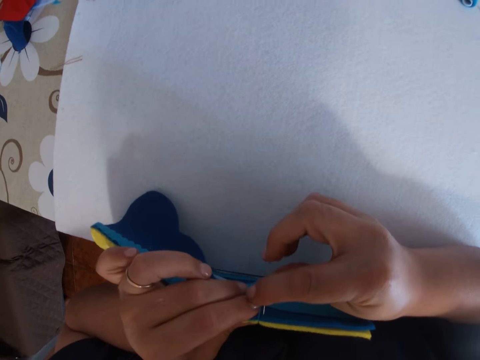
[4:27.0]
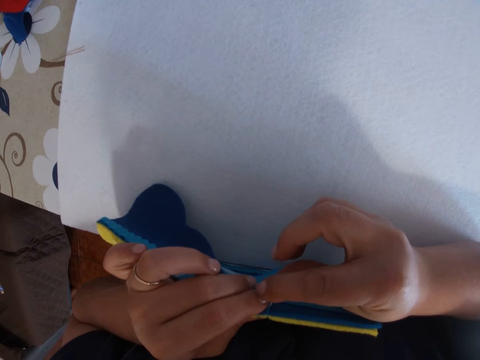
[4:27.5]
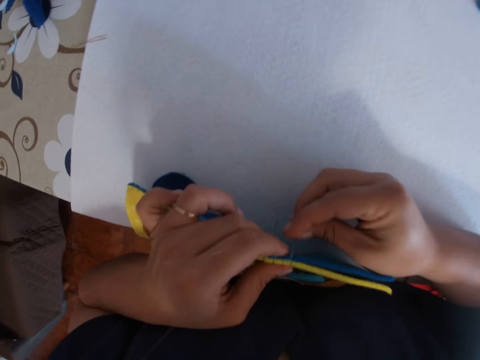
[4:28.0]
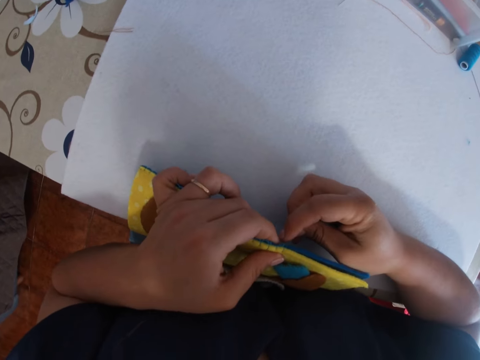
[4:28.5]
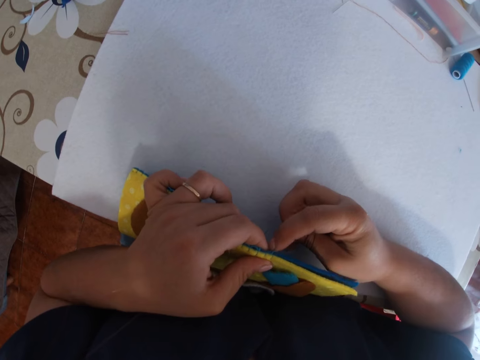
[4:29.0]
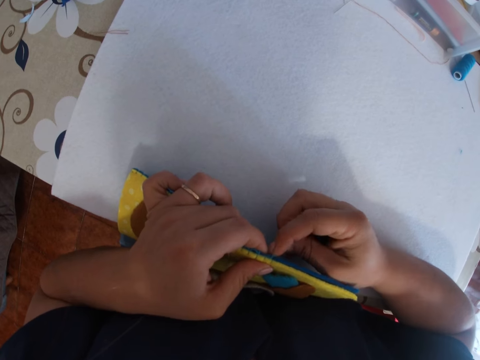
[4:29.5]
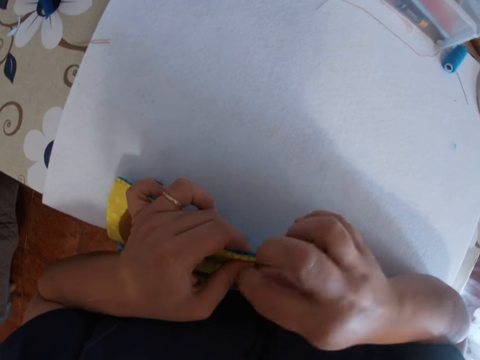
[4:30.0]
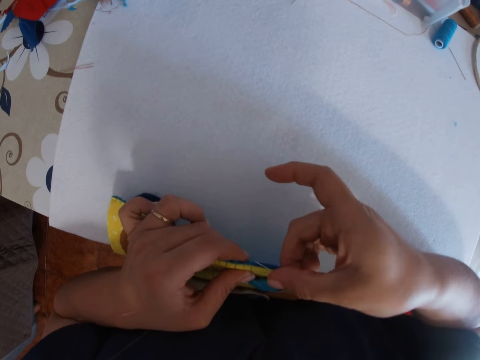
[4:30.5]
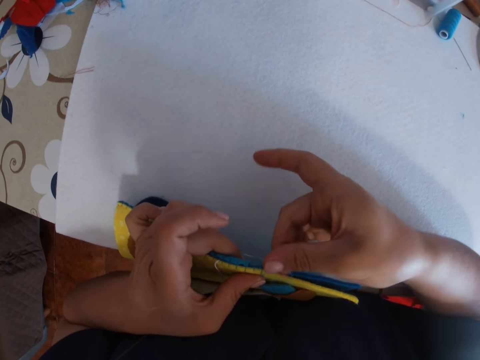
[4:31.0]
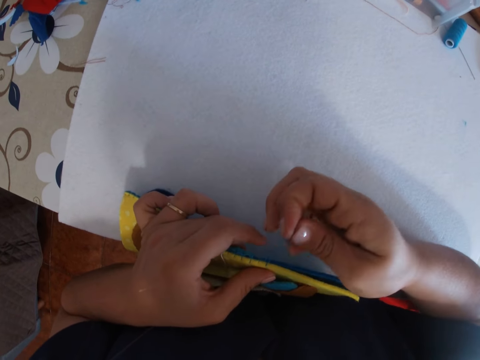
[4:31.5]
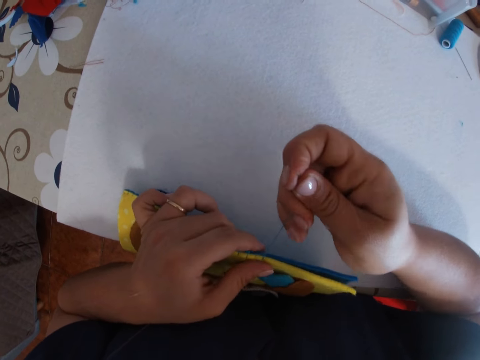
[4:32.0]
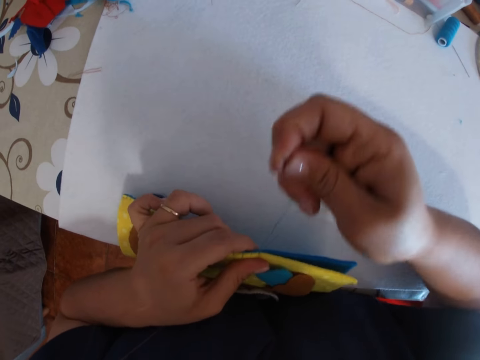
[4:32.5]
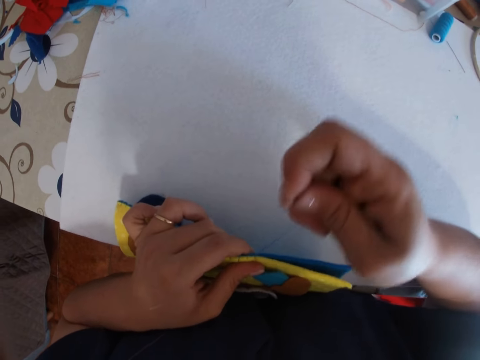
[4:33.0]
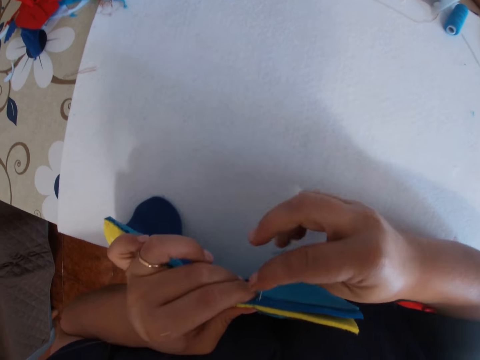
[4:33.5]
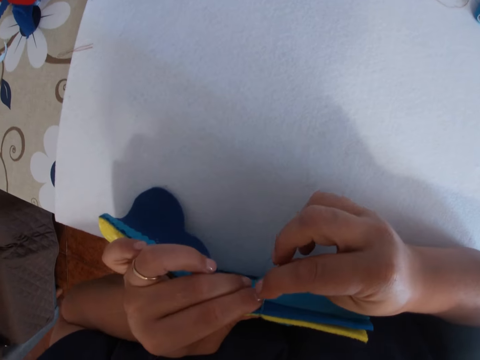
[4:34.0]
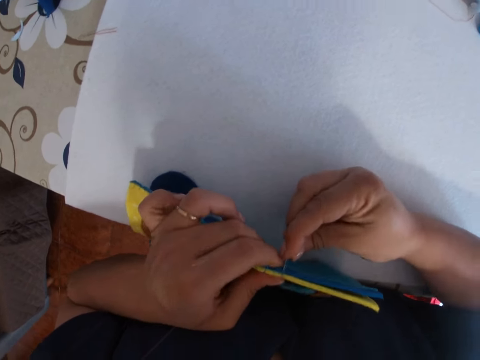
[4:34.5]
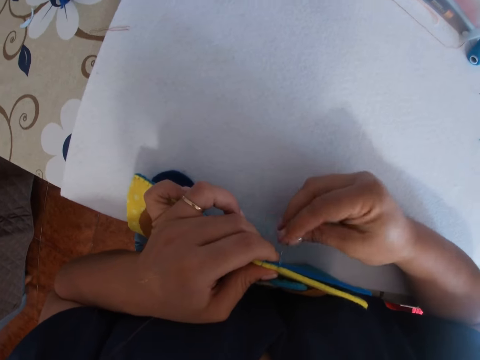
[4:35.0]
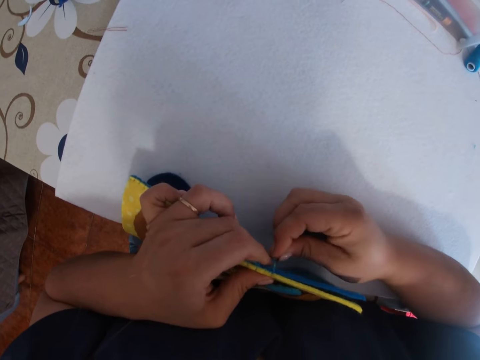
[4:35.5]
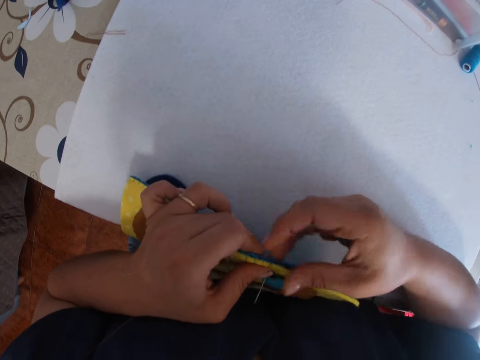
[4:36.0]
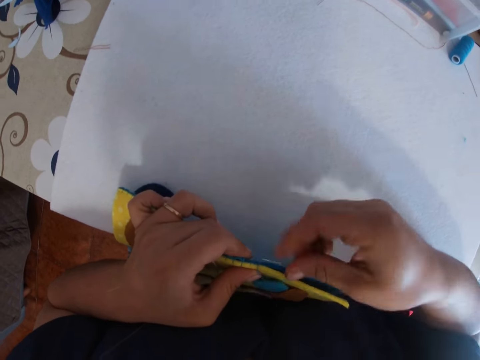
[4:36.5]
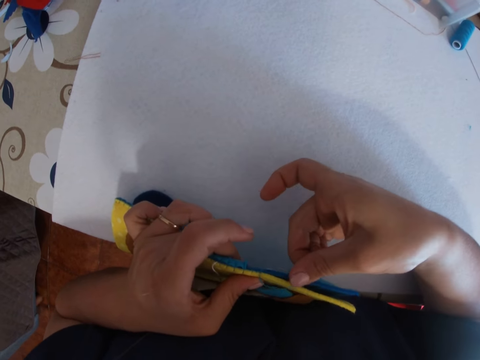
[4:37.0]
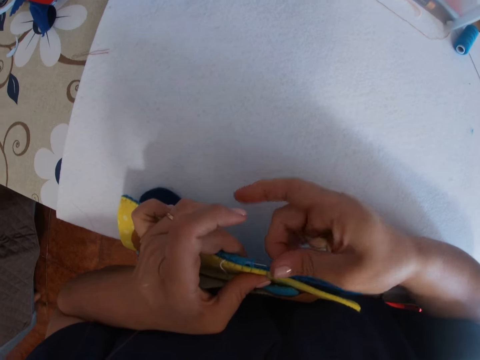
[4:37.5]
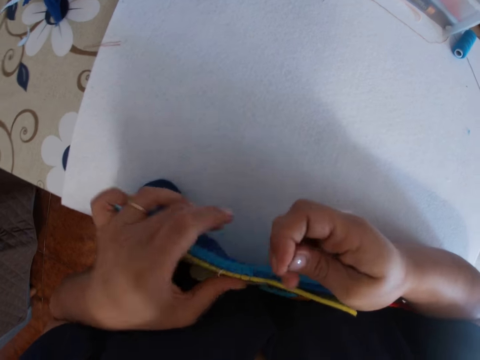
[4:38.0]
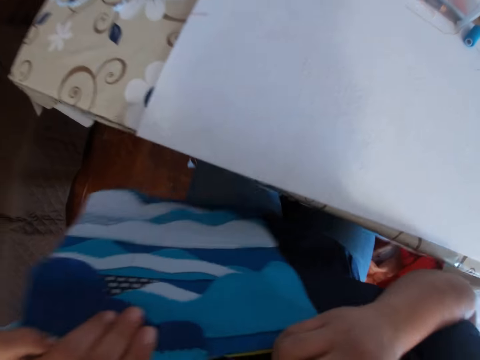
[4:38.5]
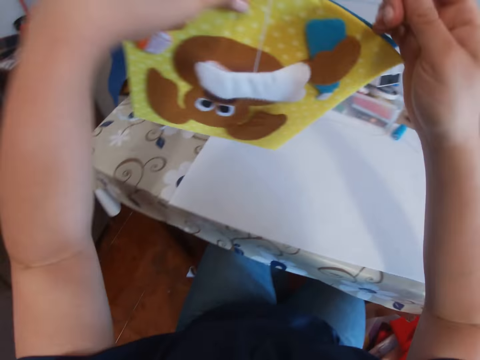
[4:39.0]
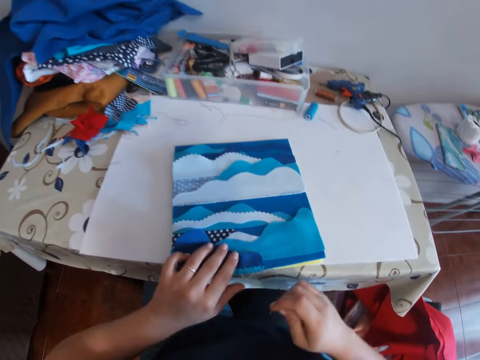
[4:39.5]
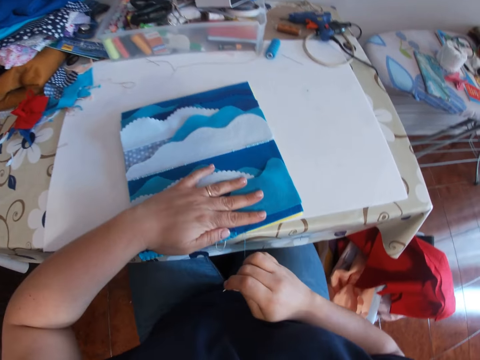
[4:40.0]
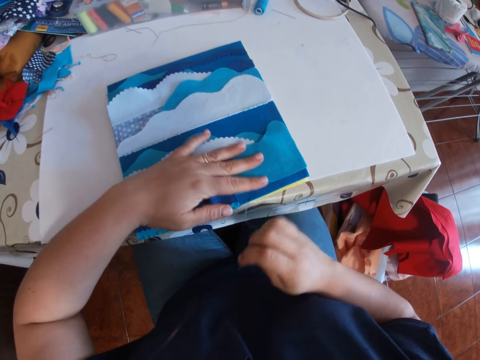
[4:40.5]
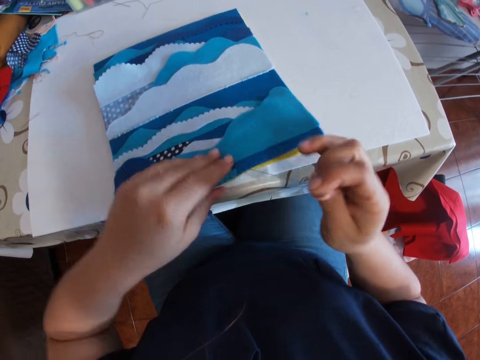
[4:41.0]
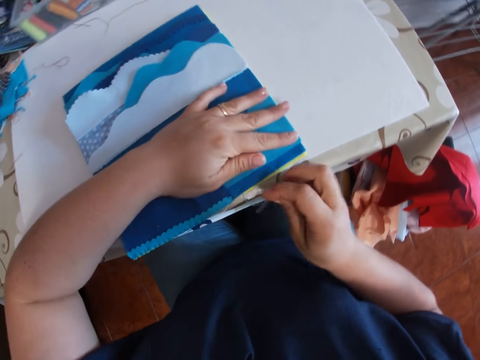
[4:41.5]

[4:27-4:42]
The camera wearer lifts the crafts. They keep the craft on the table.

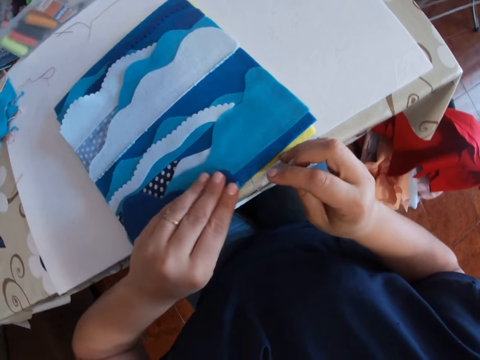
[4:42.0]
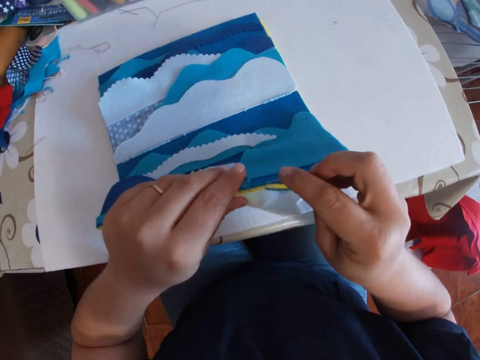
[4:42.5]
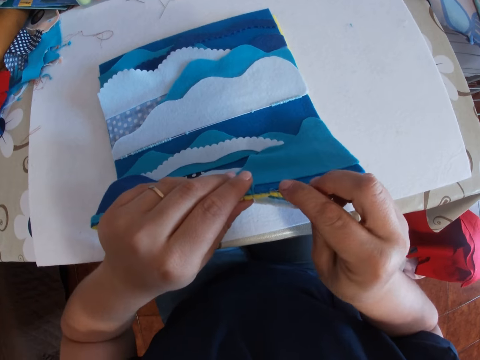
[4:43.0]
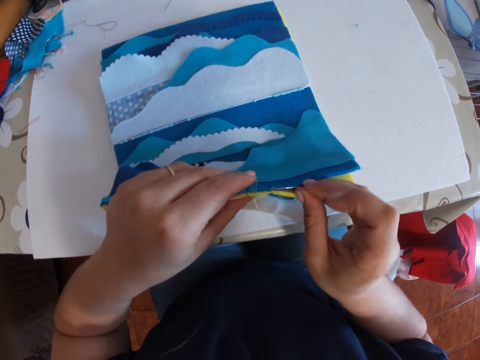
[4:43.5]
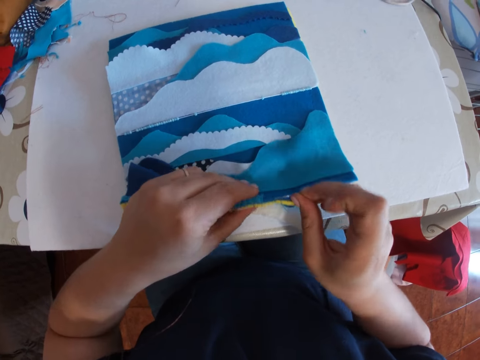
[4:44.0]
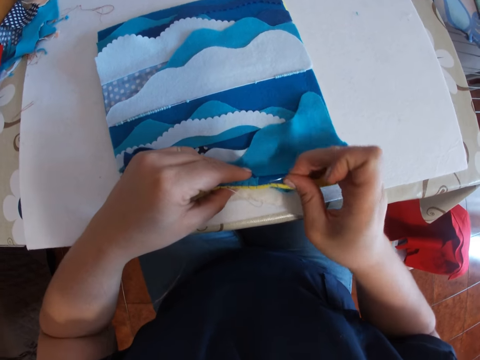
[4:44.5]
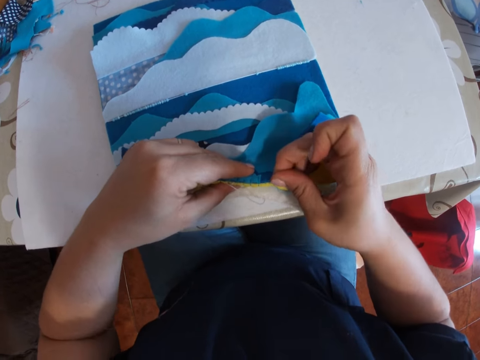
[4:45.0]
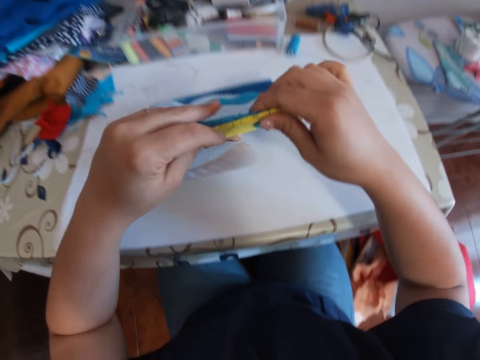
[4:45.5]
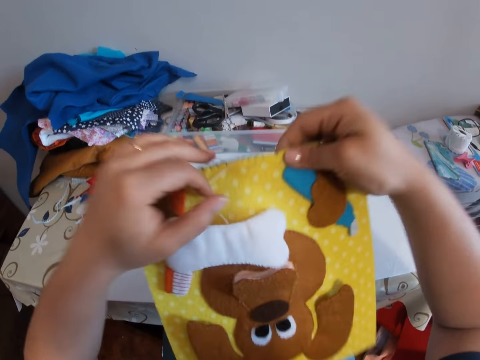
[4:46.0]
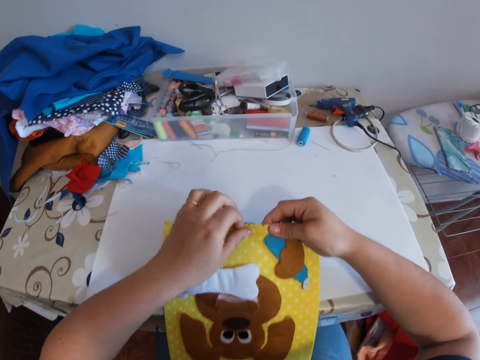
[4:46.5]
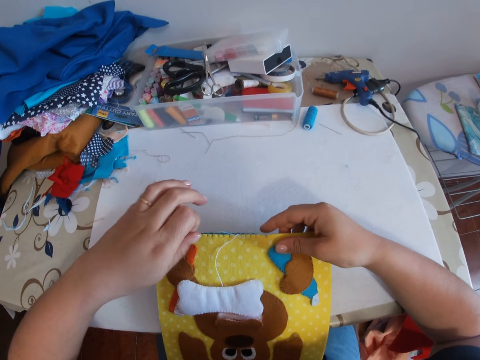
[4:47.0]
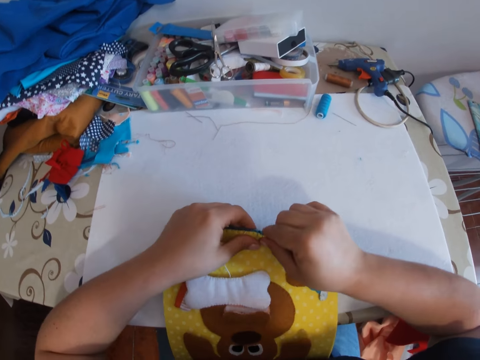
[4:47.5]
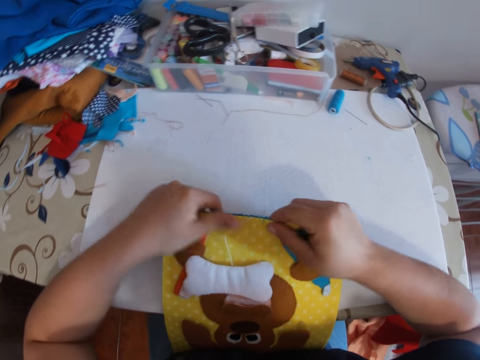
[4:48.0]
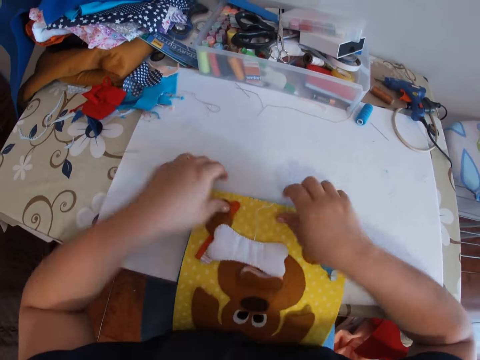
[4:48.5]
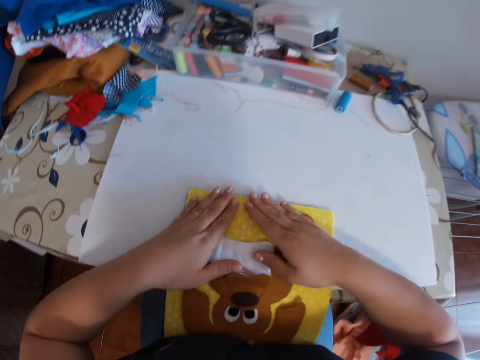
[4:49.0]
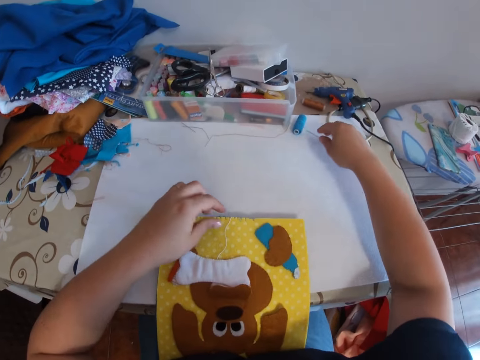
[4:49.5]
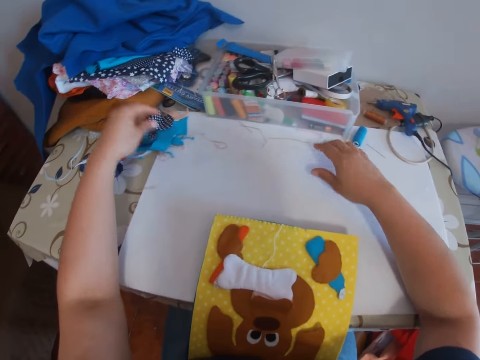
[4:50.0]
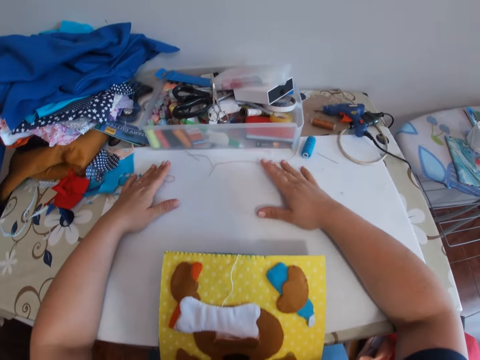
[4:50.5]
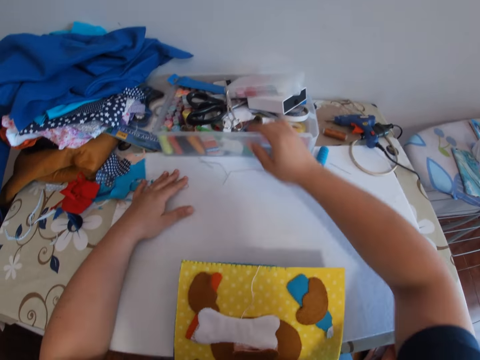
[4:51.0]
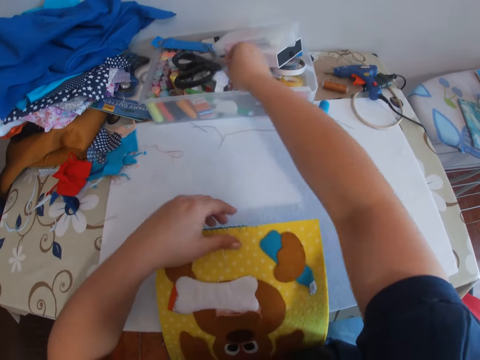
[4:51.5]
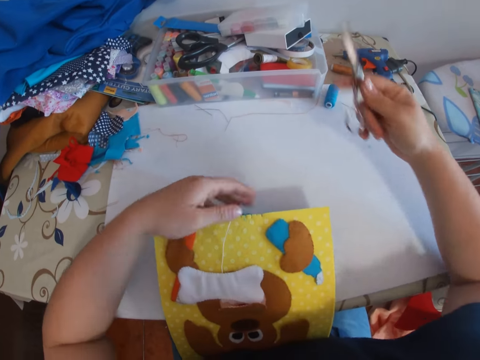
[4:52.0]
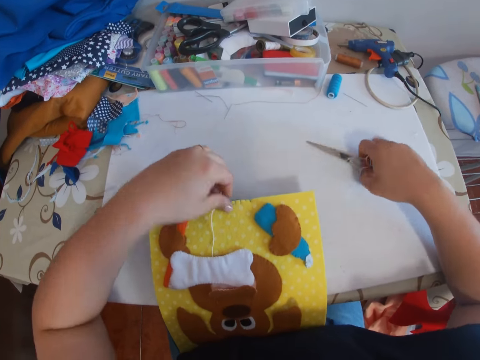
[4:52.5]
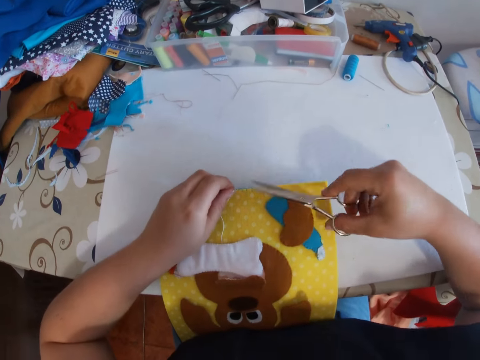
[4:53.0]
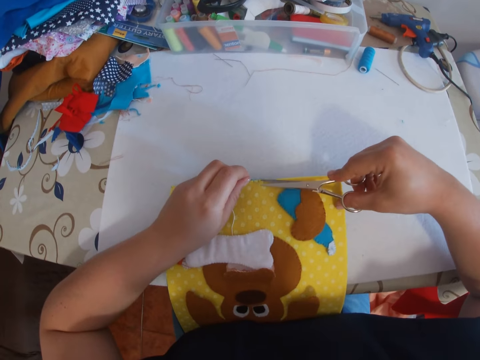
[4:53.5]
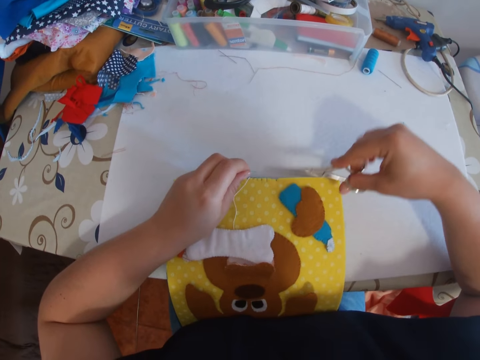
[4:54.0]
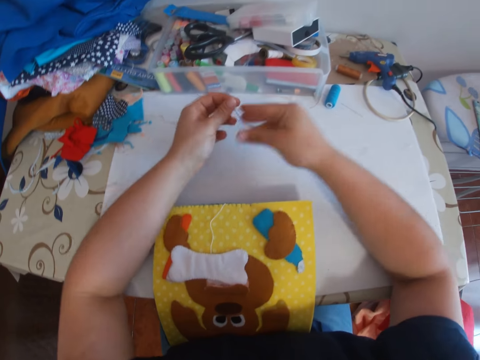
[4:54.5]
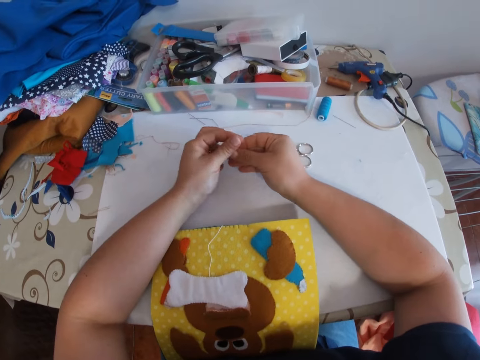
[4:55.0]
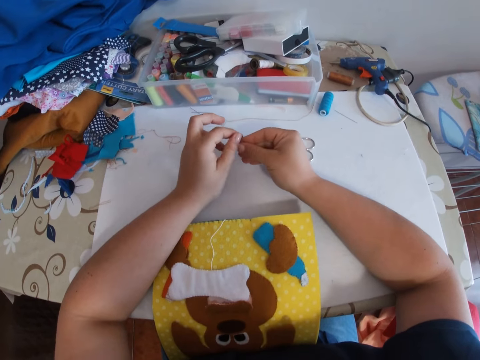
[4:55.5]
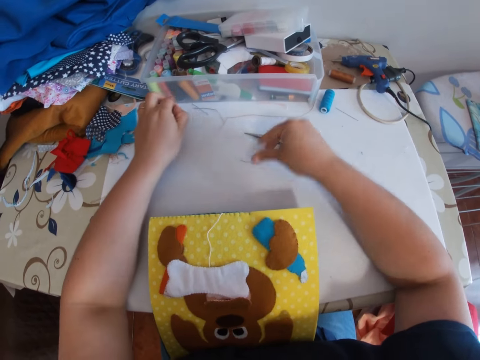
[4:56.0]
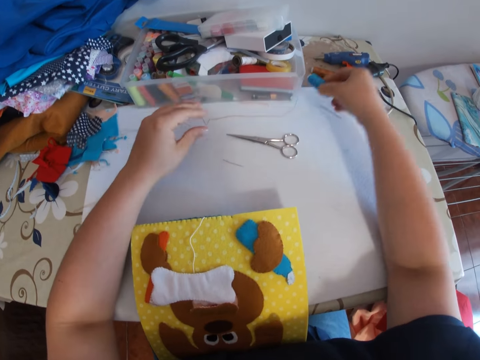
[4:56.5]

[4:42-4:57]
The camera wearer aligns the edges of the crafts. She sews the crafts using a sewing needle with a thread. She lifts up the decoration. She flips the piece of cloth. She places the decoration on the table. She continues sewing the piece of cloth. She pulls the needle. She presses on the decoration. She presses the decoration on the table. She stops sewing the piece of cloth. She looks around. She places her hands on the table. She taps the table. She places her hand on the decoration. She reaches out for the scissors, places the scissors on the table and picks up the scissors. She cuts the thread from the needle with the scissors. She drops the scissors. She places the scissors on the table. She straightens the thread. She removes the thread from the needle. She places the needle on the table.
